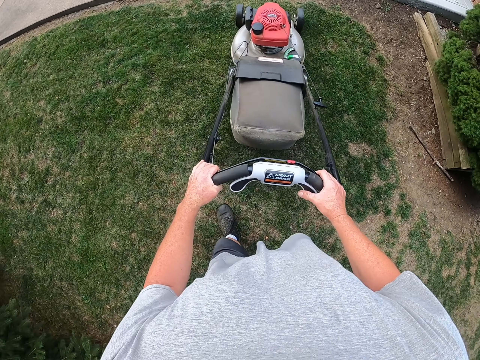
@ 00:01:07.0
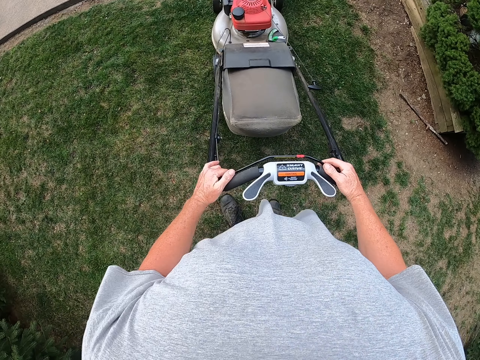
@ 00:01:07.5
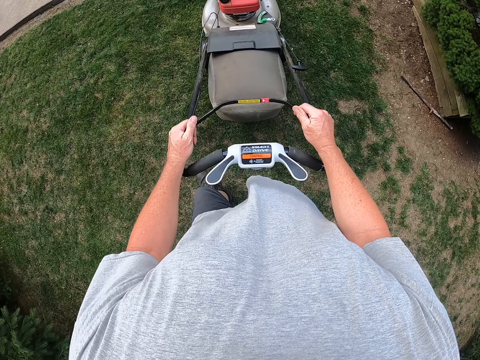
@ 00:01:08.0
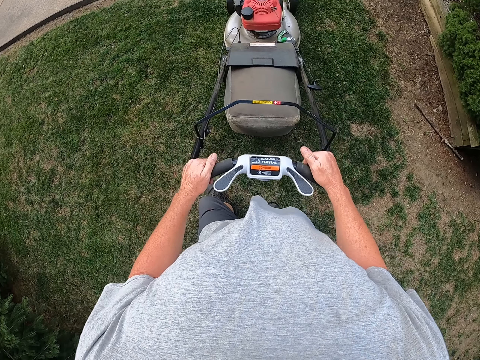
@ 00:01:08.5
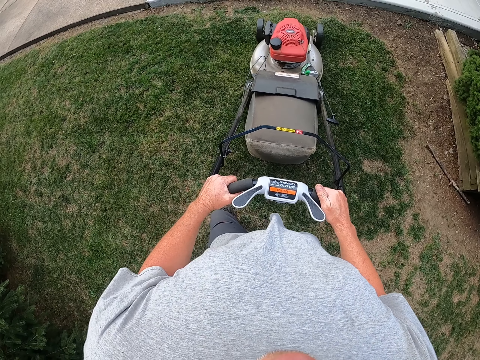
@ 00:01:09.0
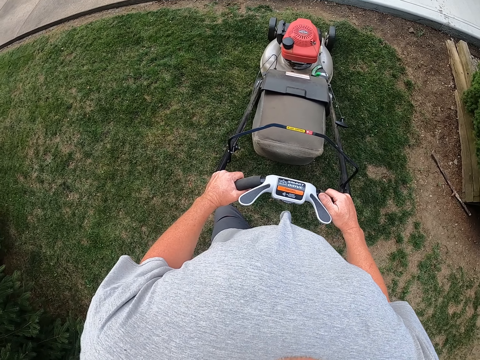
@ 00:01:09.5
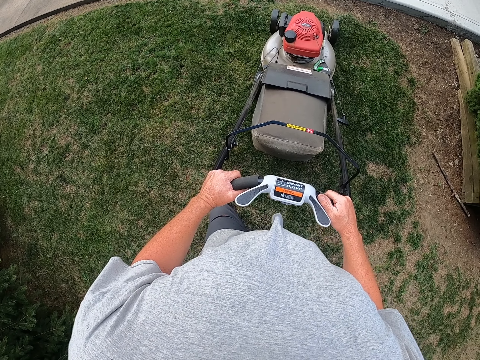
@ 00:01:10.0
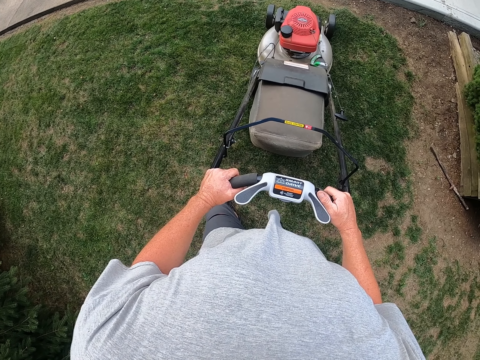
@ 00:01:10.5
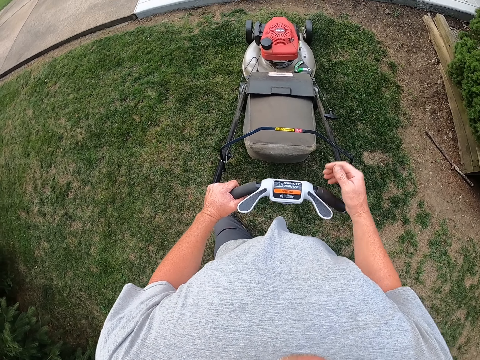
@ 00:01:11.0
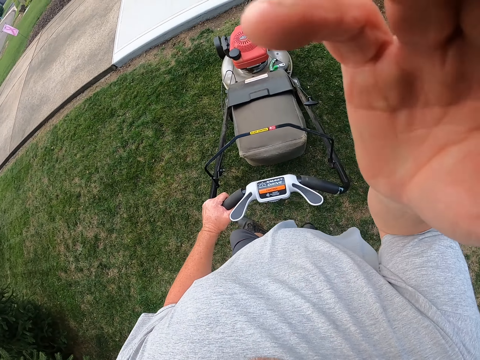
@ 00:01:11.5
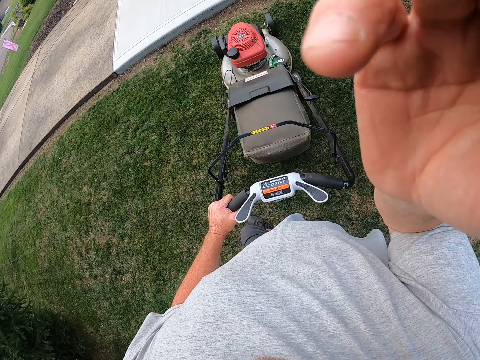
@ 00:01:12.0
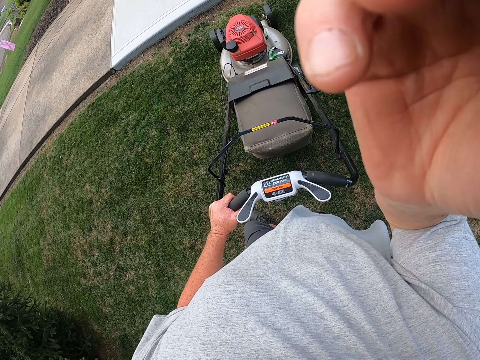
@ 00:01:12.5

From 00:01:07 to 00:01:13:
The camera wearer lets go of the safety shut off lever. They look around the compound. They stop for a while. They hold the camera and adjust the camera.
